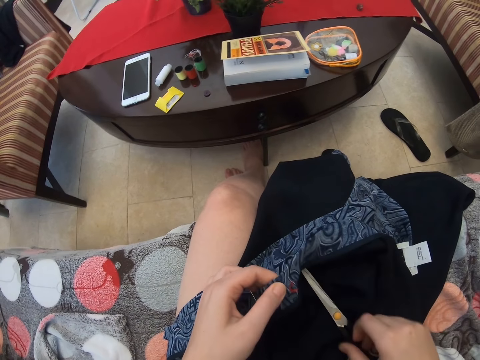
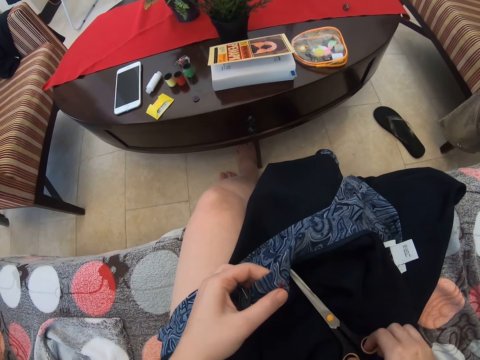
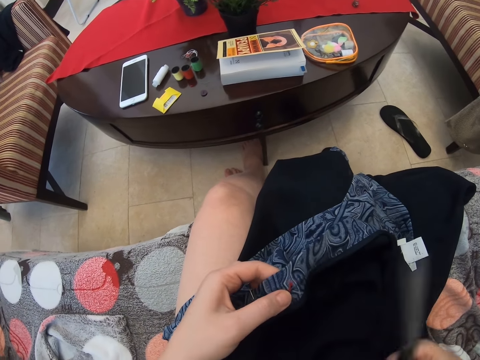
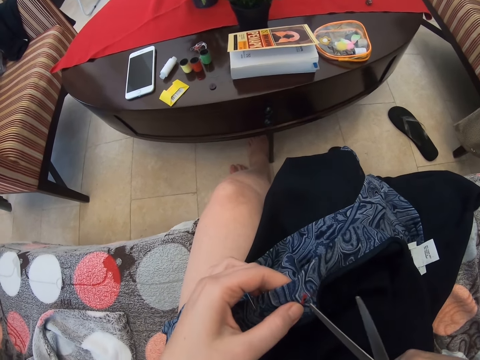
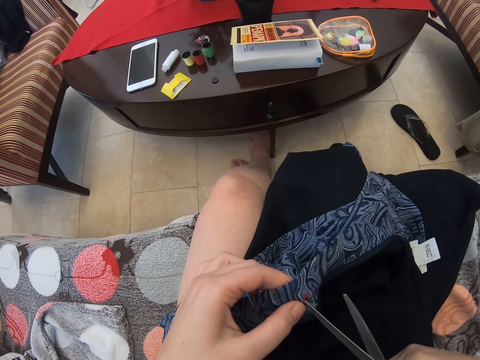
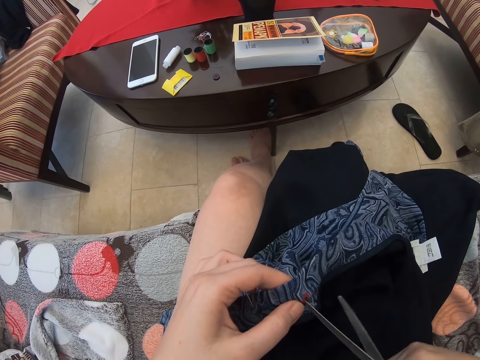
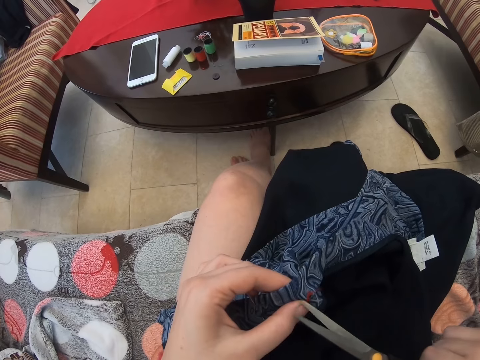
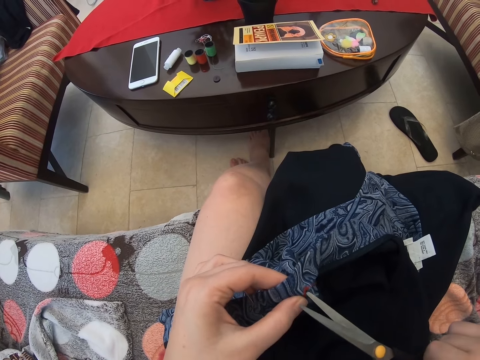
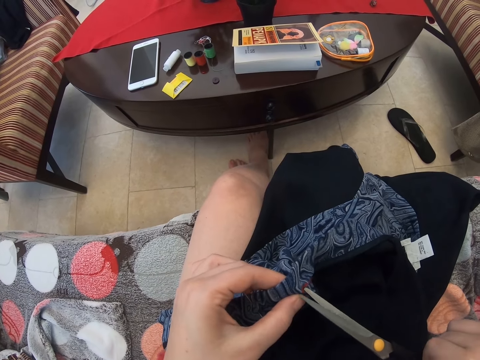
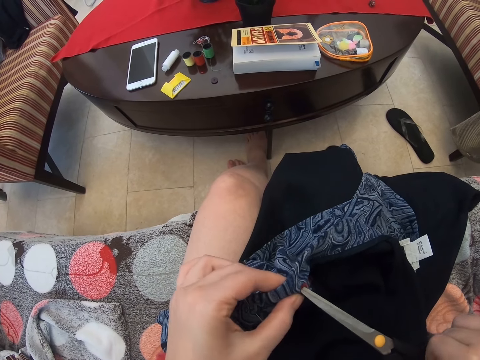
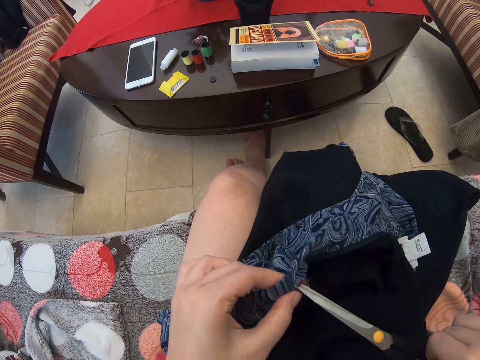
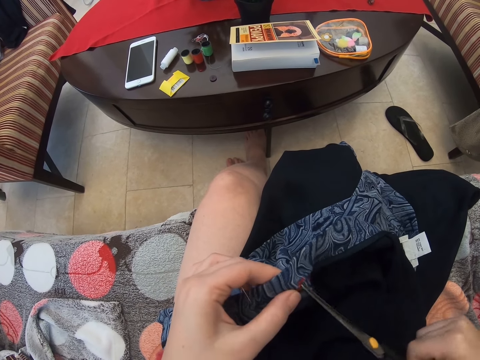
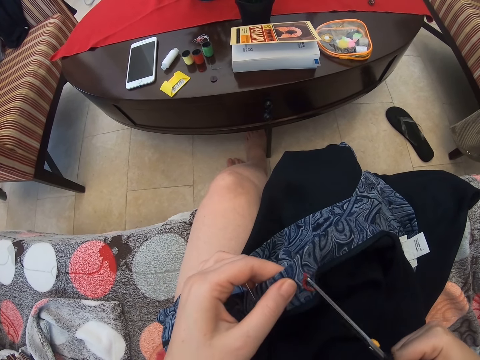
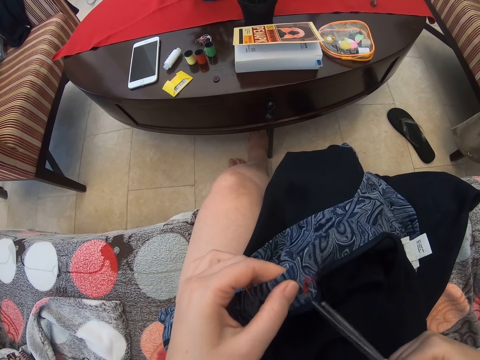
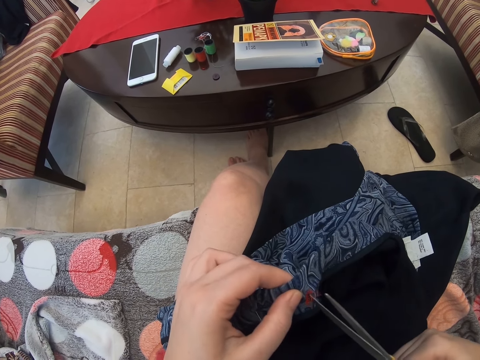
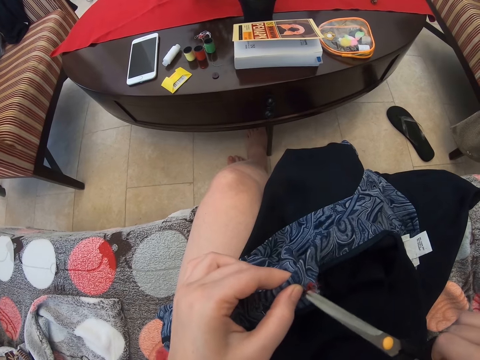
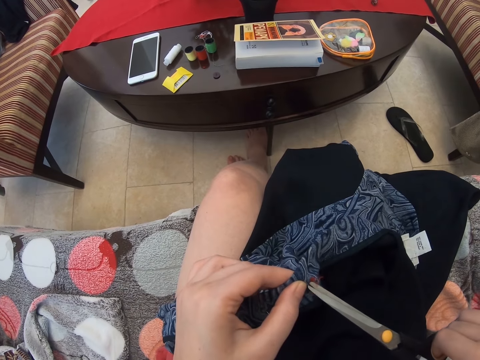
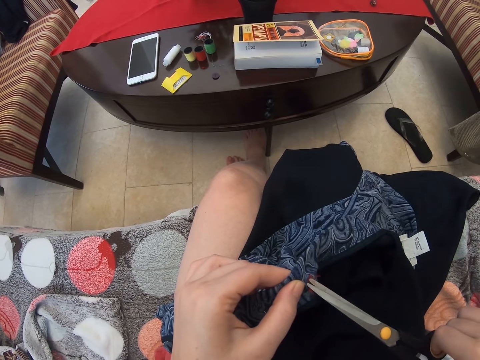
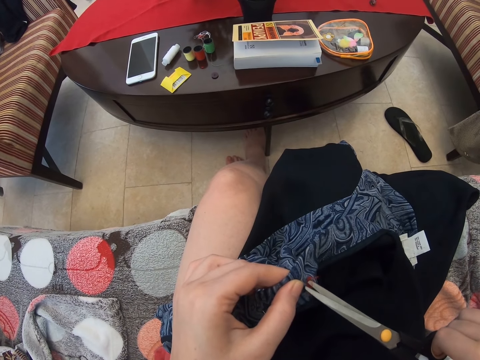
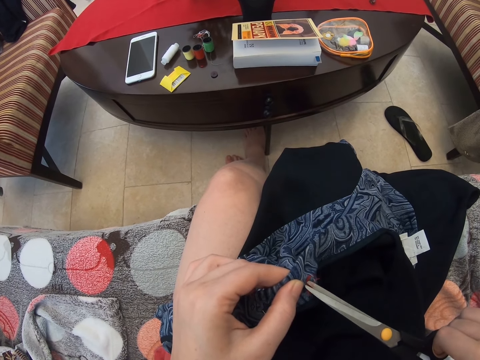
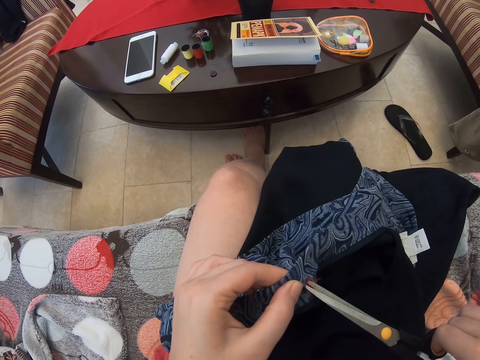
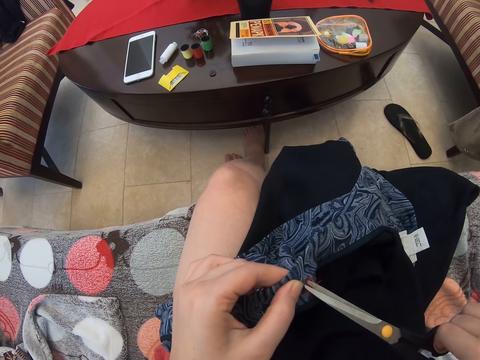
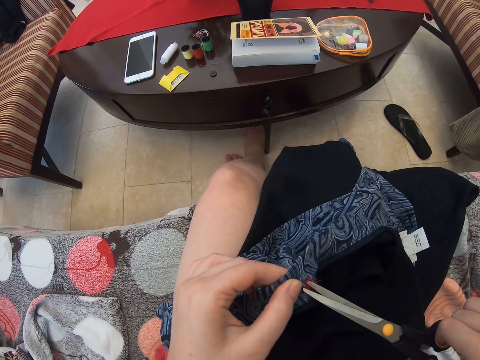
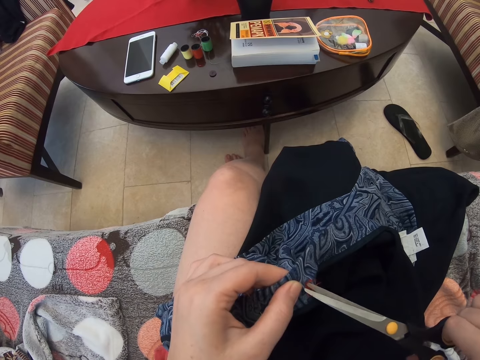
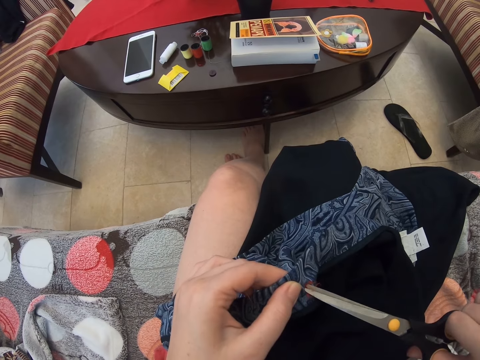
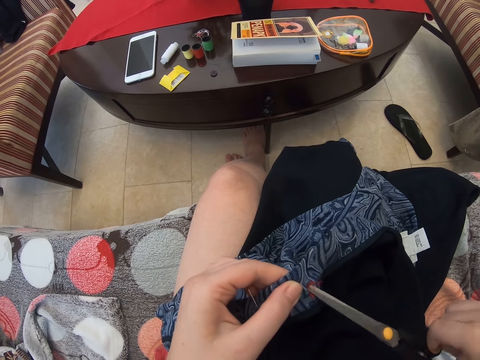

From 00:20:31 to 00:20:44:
The camera wearer picks the pair of scissors. They cut the thread with the pair of scissors.

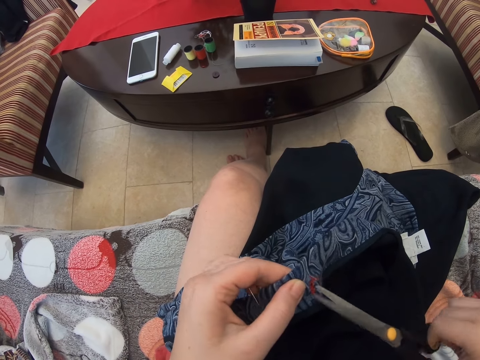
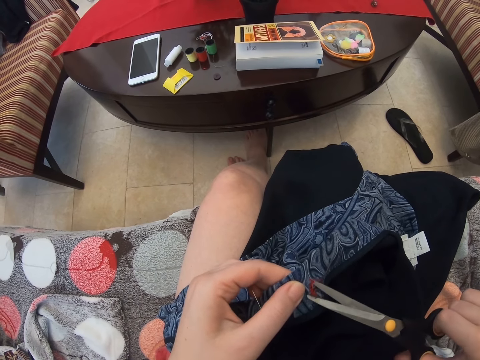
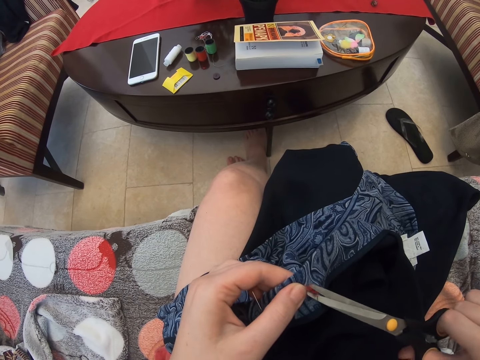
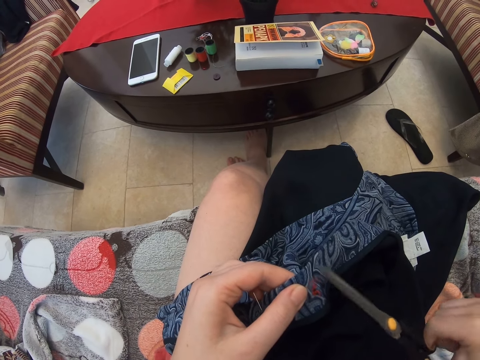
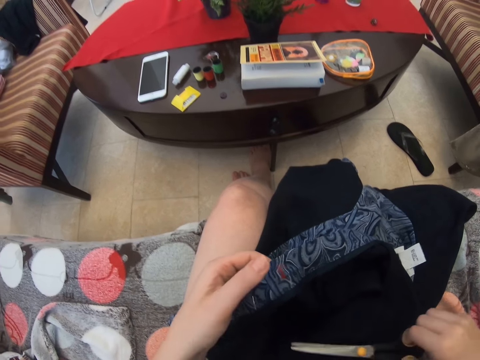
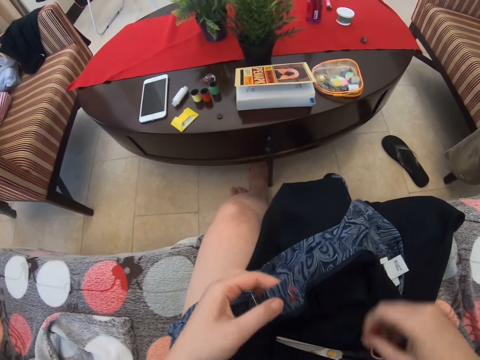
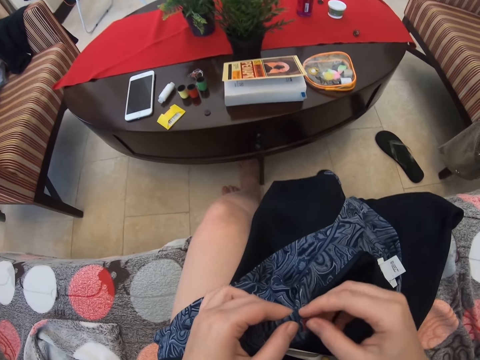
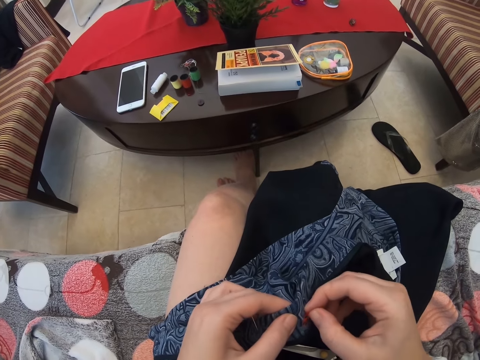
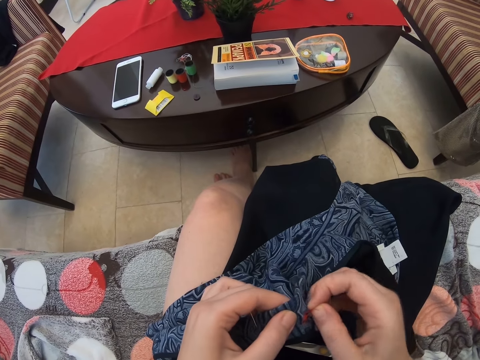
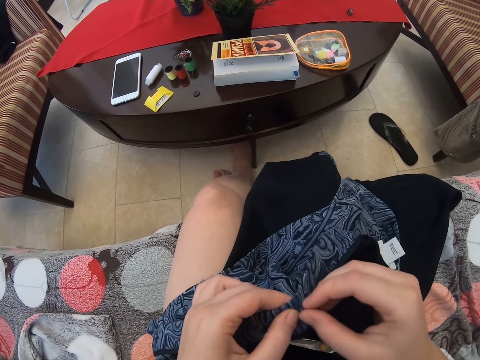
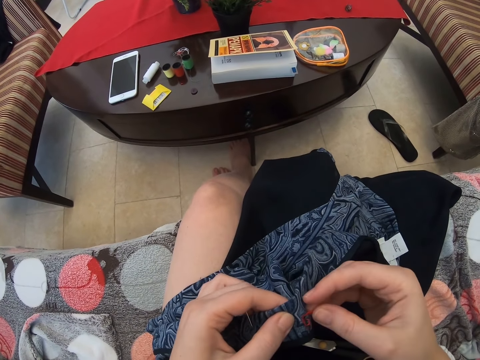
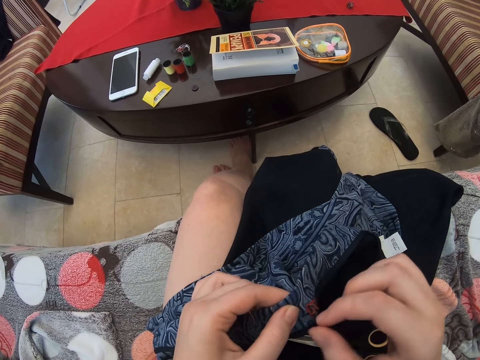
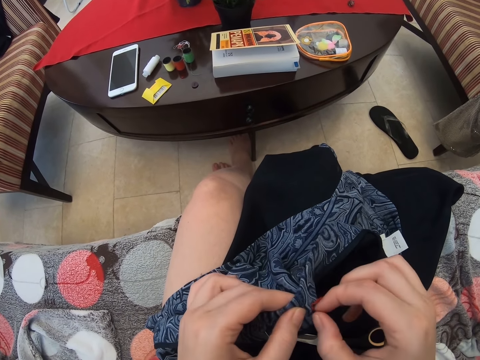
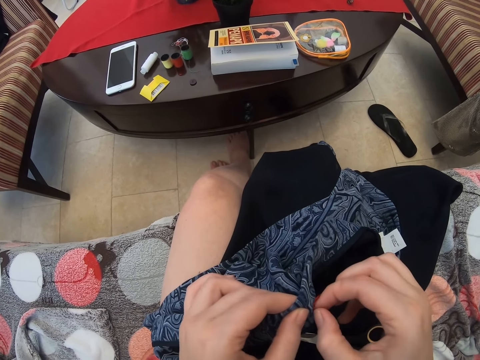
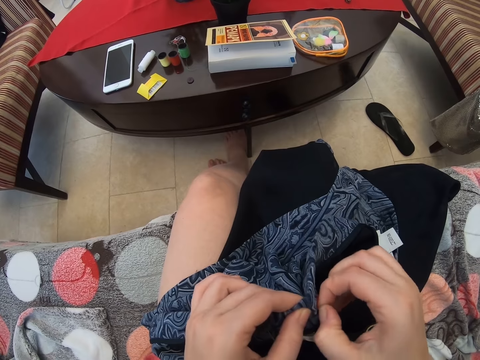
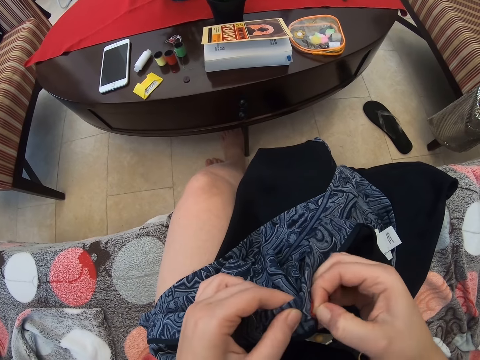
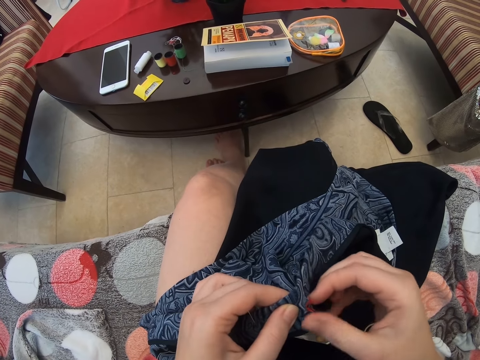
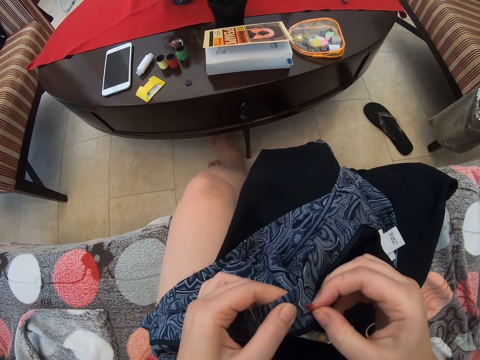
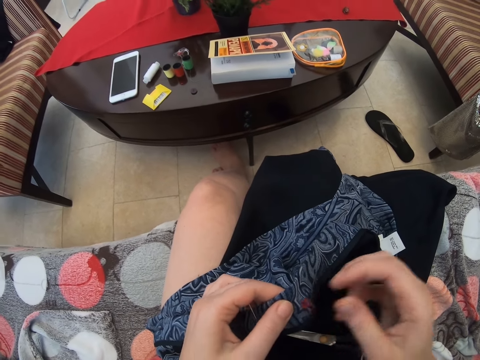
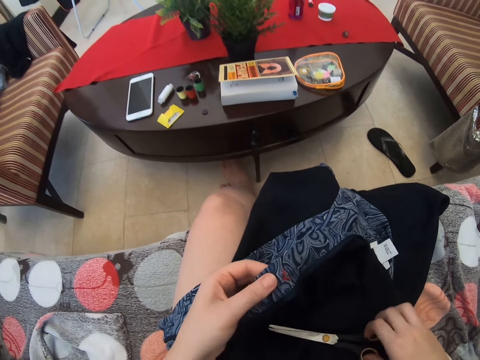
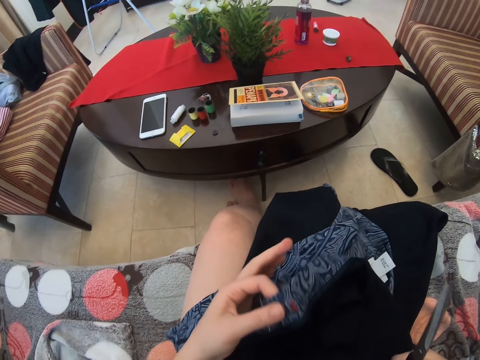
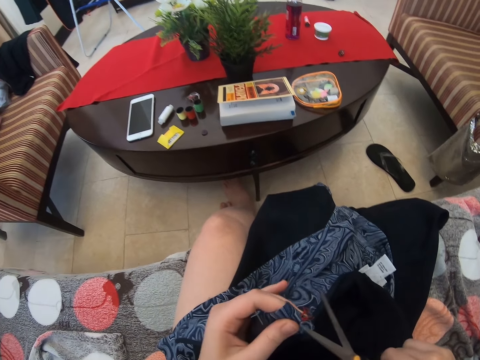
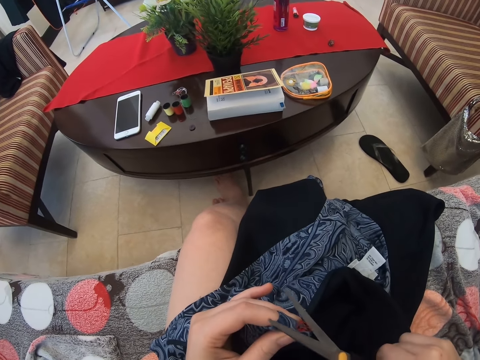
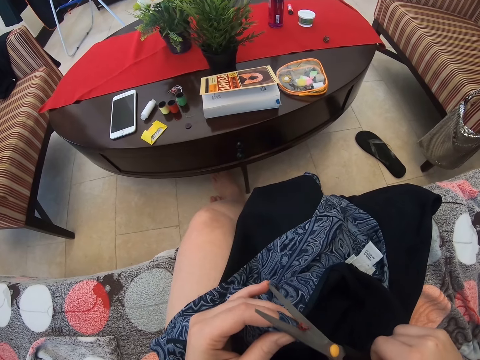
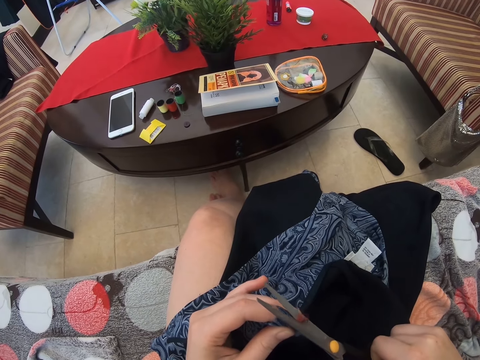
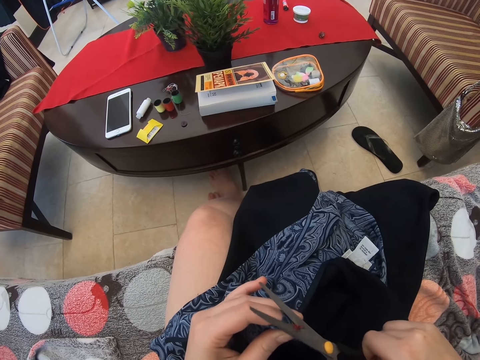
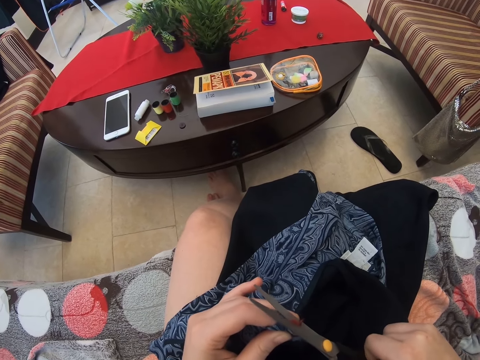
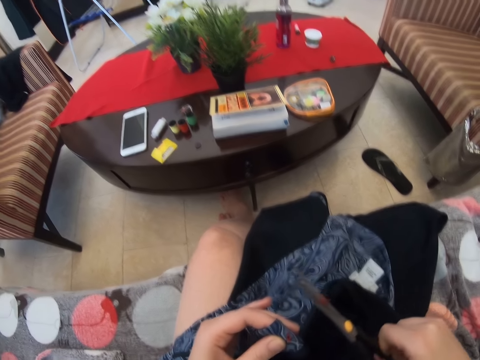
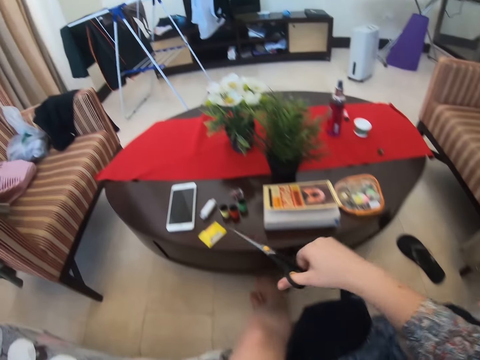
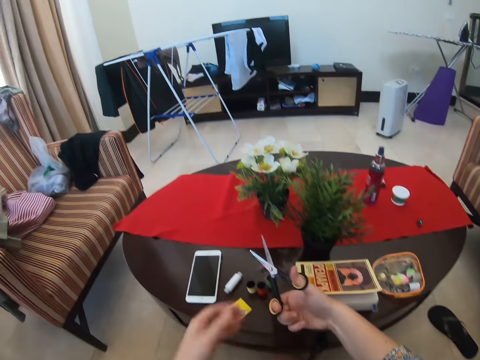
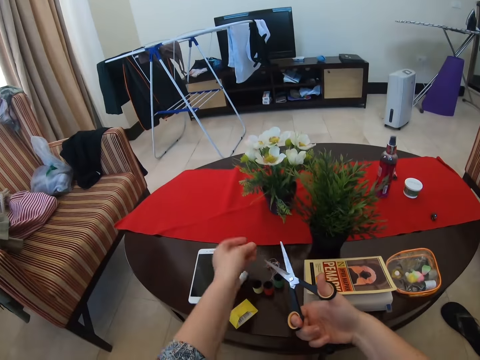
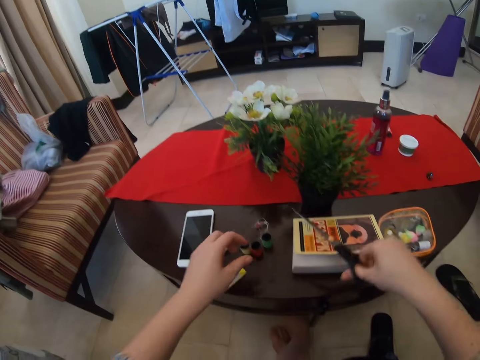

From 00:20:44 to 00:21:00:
The camera wearer puts the pair of scissors aside. They pull the thread from the cloth. They pick up the pair of scissors and cut the thread with the pair of scissors. They remove the thread from the scissors.
